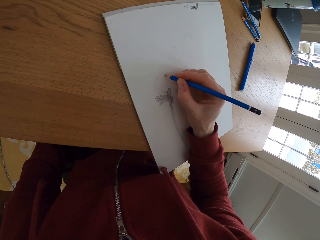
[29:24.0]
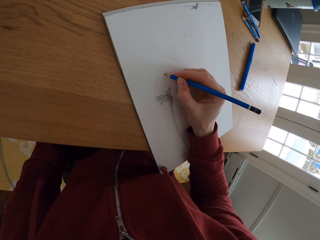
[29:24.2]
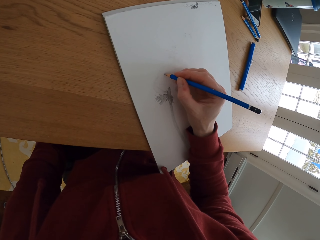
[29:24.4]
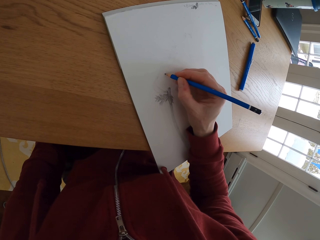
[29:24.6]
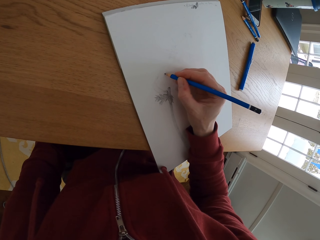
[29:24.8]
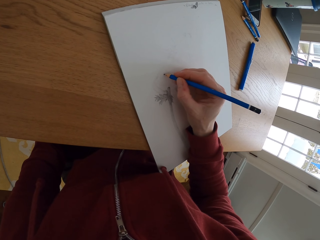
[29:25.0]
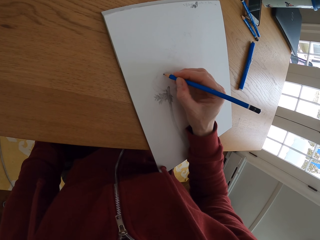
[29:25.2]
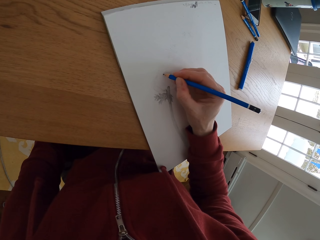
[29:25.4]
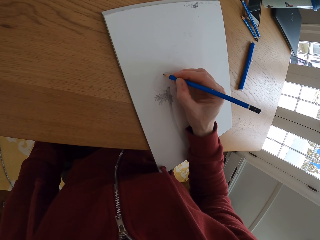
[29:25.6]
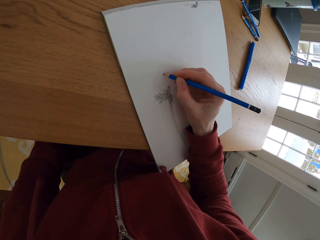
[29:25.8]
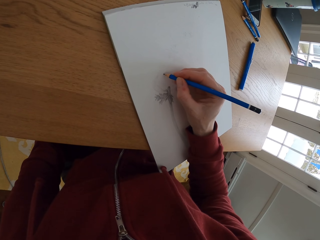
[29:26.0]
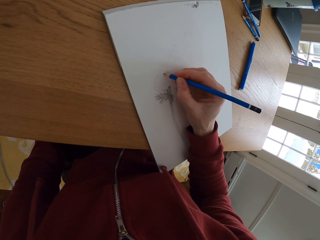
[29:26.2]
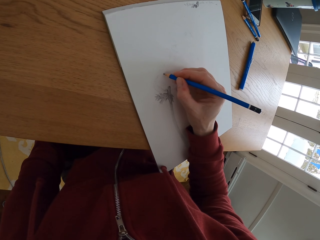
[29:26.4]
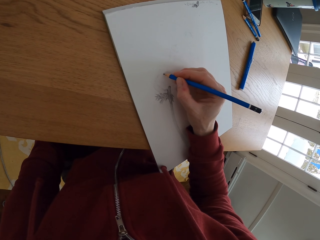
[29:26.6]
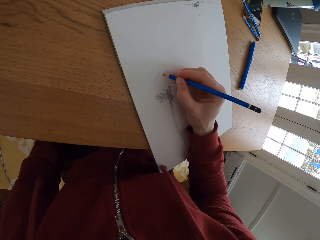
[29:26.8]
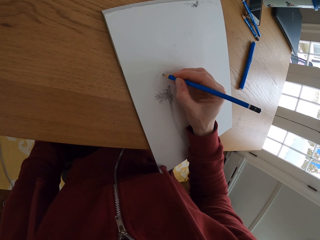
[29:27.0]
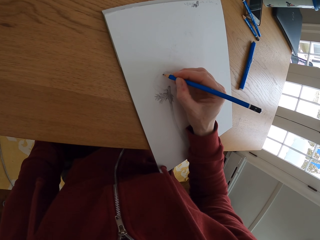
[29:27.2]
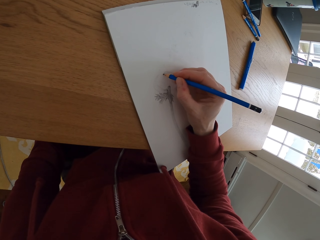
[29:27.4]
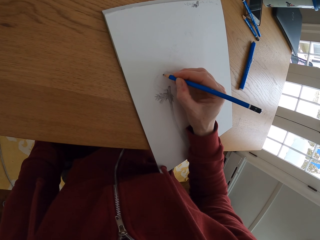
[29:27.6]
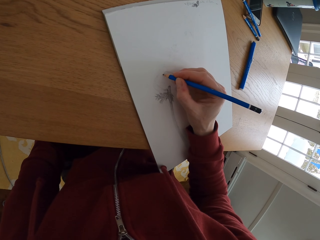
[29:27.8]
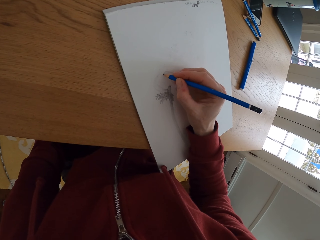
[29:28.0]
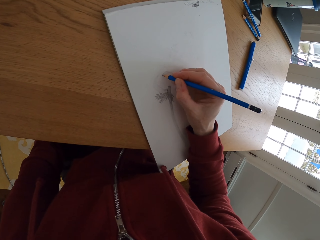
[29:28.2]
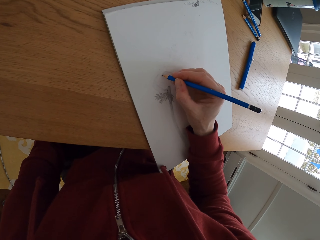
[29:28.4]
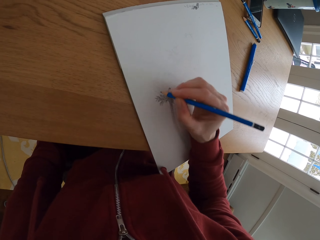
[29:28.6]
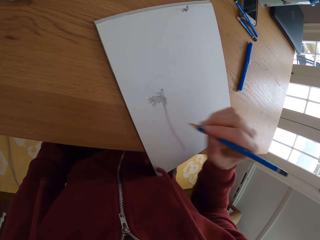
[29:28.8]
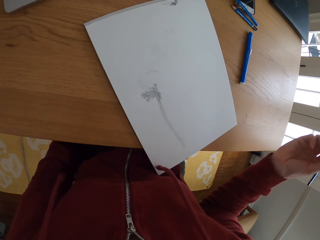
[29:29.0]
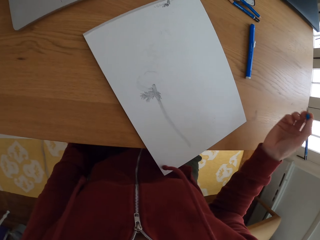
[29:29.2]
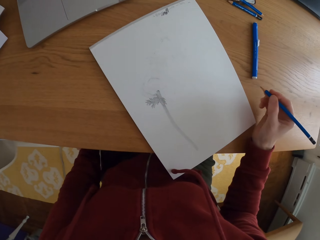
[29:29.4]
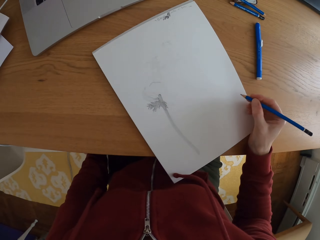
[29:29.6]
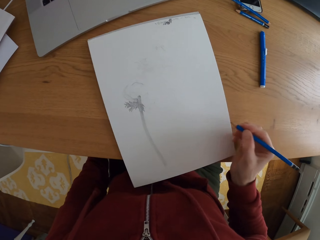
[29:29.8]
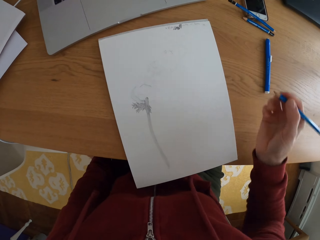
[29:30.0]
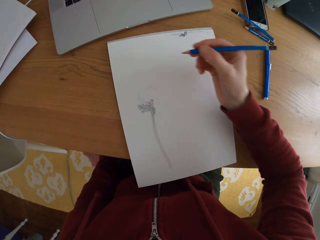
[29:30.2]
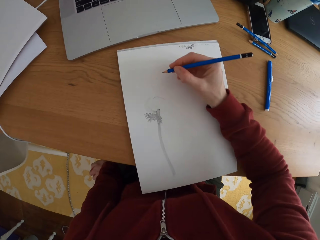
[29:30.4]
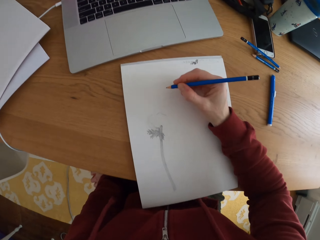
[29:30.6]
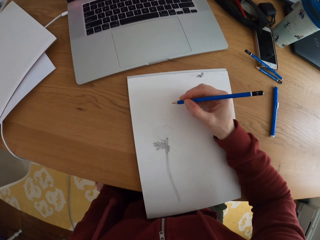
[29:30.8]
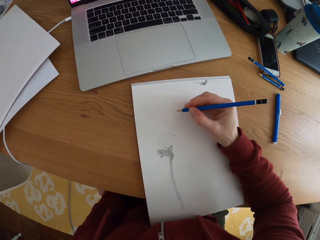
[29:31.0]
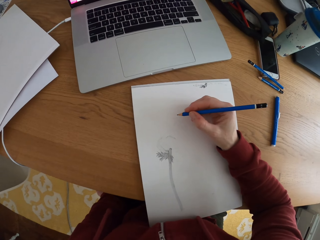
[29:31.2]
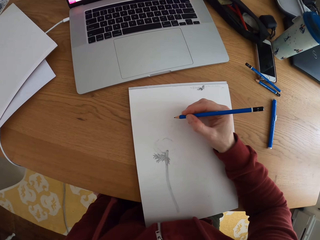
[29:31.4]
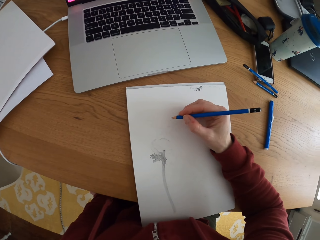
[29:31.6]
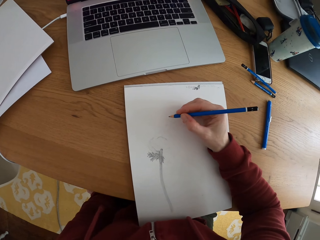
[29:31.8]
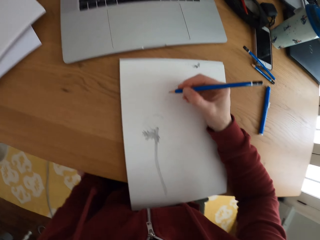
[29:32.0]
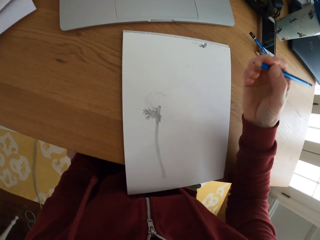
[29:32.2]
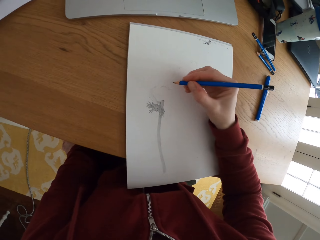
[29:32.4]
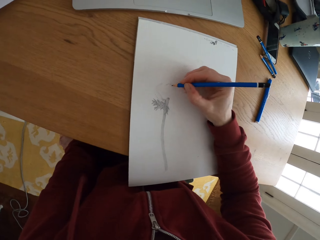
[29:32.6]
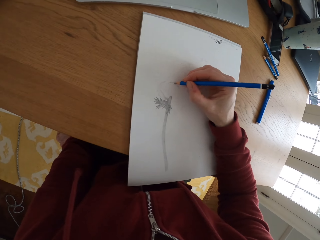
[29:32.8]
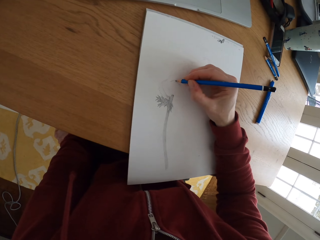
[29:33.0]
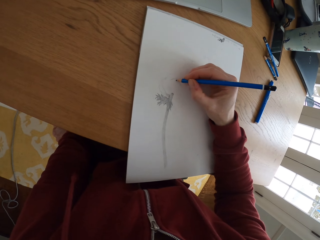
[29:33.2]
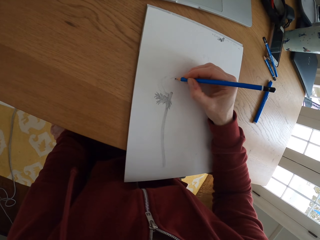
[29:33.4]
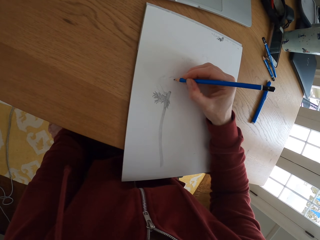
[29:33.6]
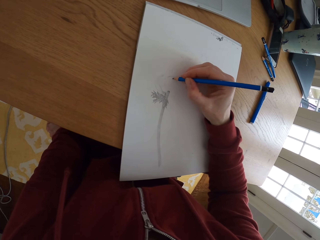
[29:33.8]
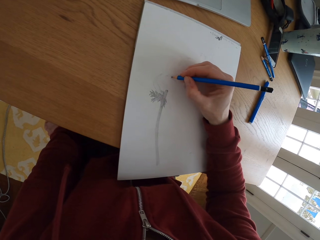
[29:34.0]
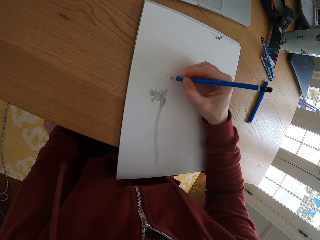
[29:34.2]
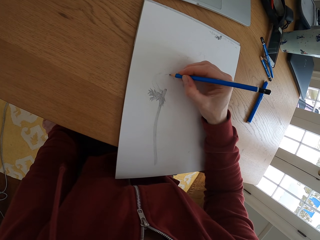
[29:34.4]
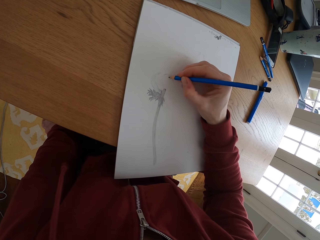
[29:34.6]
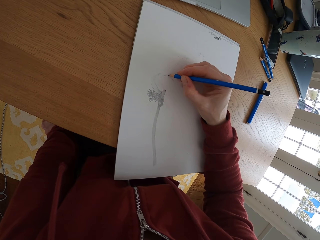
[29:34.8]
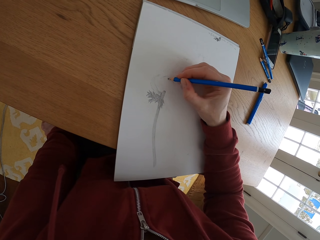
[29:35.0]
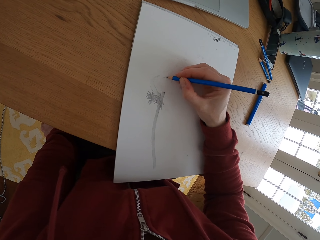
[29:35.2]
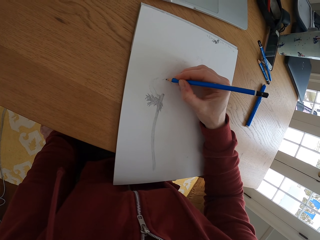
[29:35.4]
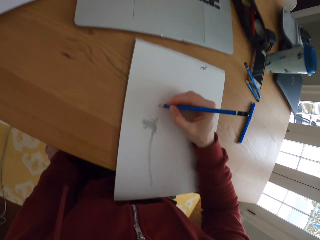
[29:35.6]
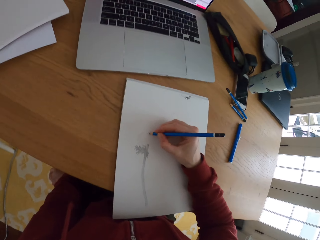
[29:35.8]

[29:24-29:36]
The camera wearer moves her hand. She moves the drawing book. She draws the picture on the paper.

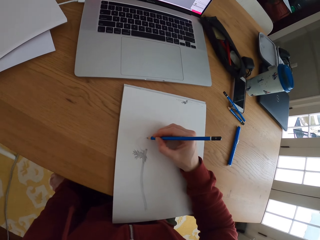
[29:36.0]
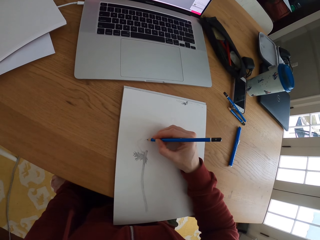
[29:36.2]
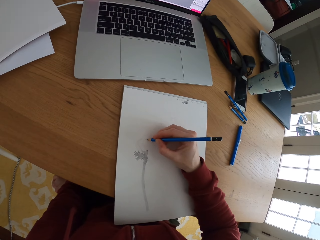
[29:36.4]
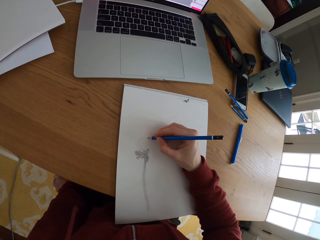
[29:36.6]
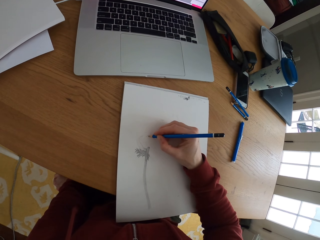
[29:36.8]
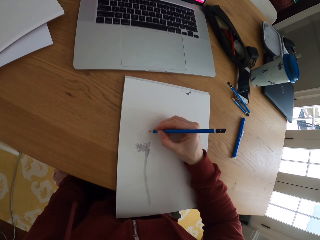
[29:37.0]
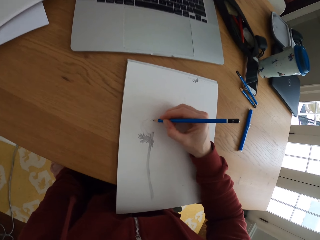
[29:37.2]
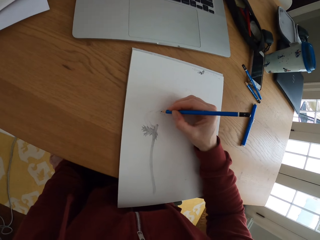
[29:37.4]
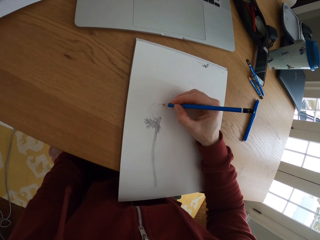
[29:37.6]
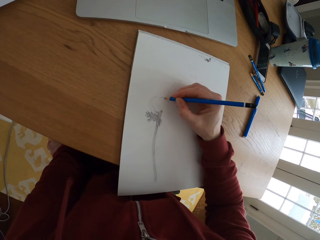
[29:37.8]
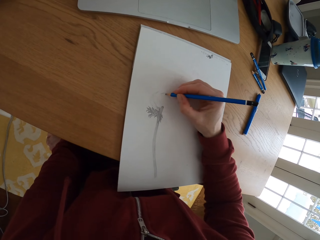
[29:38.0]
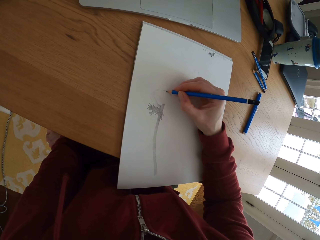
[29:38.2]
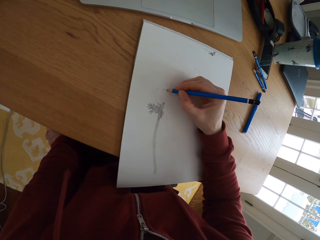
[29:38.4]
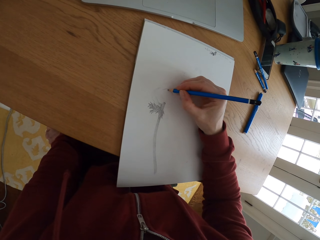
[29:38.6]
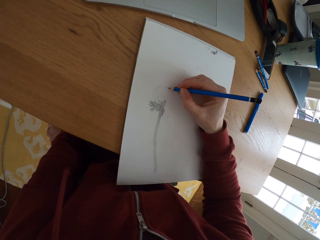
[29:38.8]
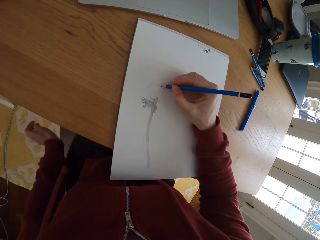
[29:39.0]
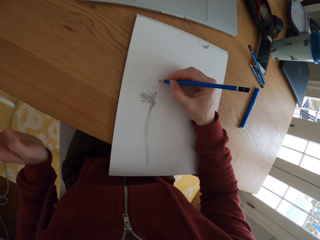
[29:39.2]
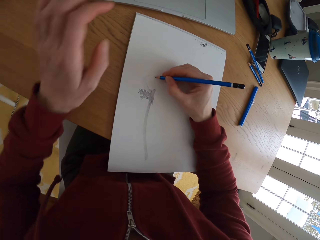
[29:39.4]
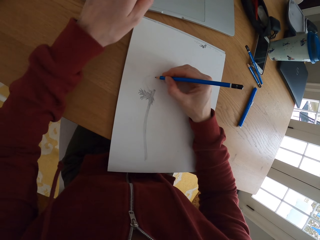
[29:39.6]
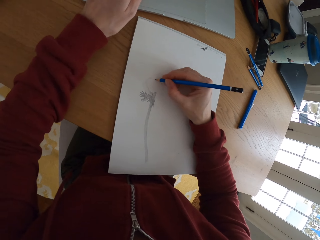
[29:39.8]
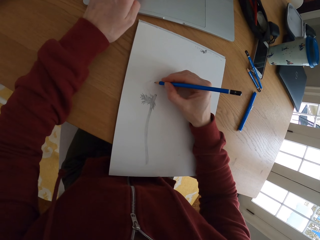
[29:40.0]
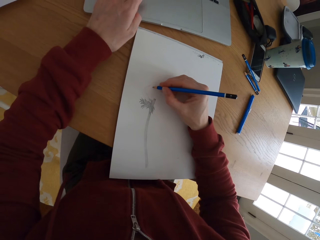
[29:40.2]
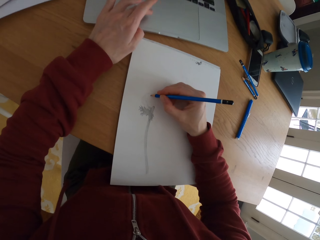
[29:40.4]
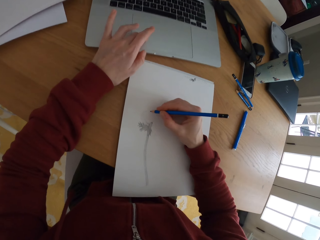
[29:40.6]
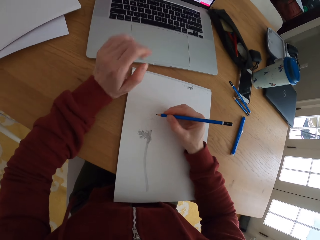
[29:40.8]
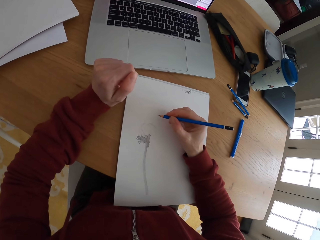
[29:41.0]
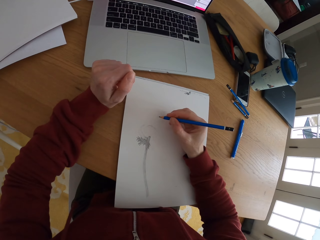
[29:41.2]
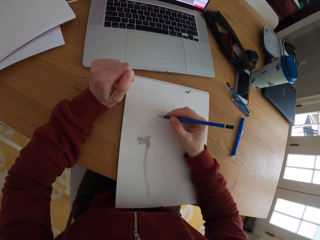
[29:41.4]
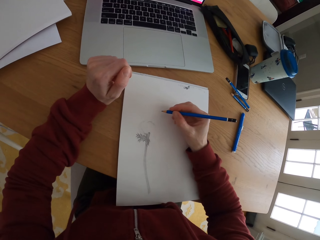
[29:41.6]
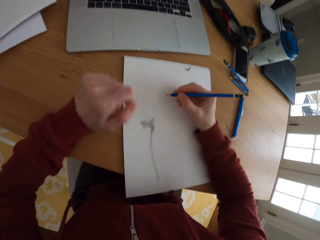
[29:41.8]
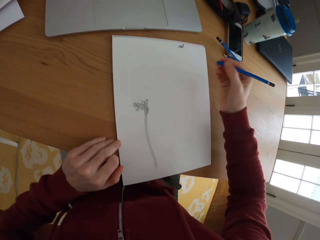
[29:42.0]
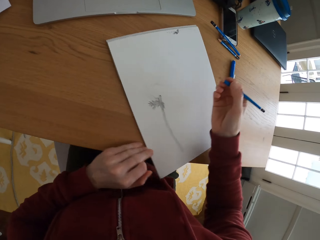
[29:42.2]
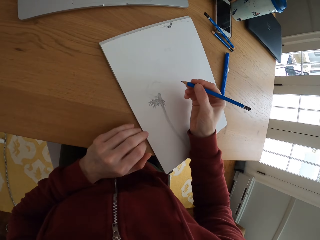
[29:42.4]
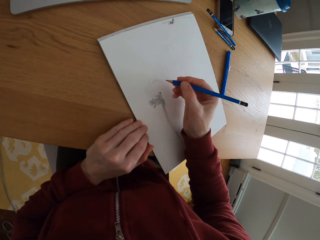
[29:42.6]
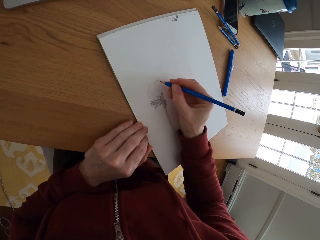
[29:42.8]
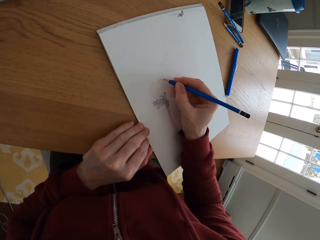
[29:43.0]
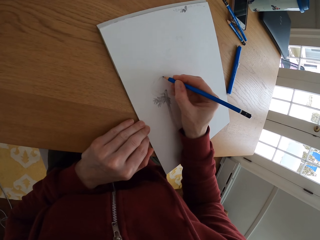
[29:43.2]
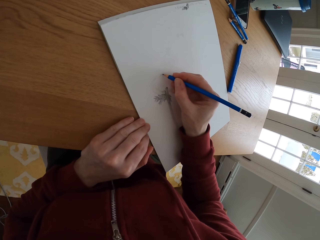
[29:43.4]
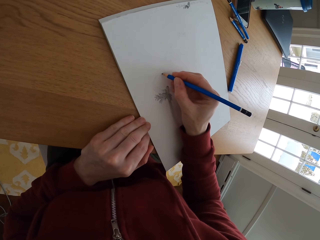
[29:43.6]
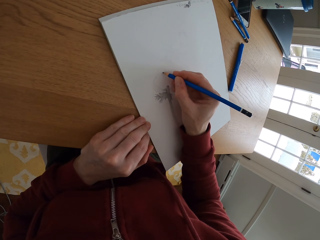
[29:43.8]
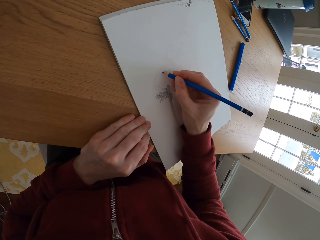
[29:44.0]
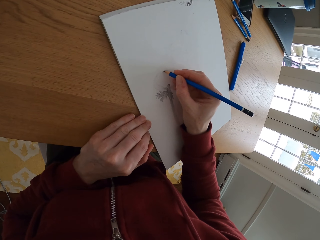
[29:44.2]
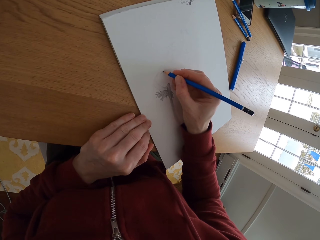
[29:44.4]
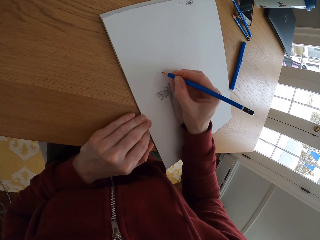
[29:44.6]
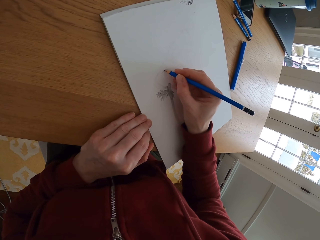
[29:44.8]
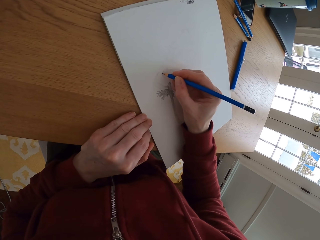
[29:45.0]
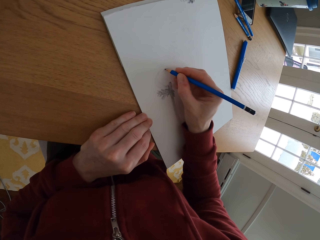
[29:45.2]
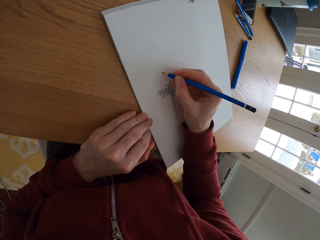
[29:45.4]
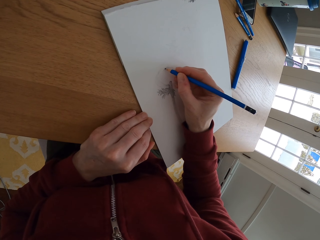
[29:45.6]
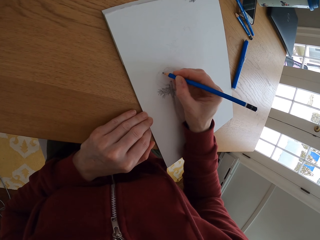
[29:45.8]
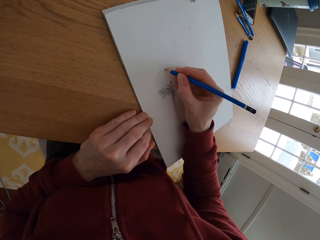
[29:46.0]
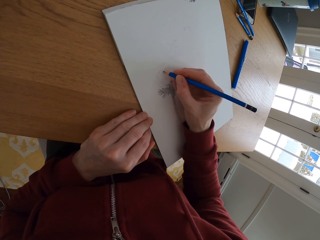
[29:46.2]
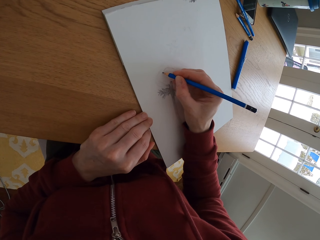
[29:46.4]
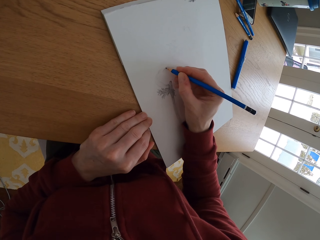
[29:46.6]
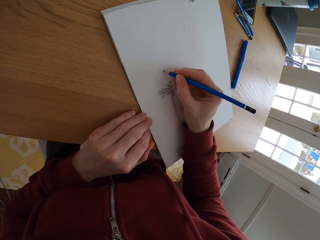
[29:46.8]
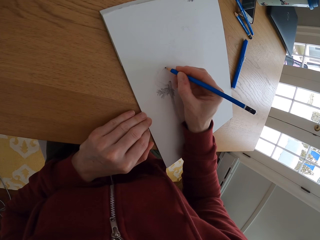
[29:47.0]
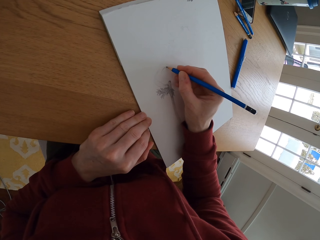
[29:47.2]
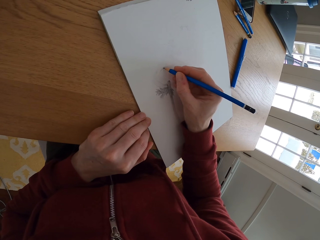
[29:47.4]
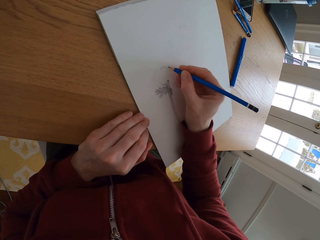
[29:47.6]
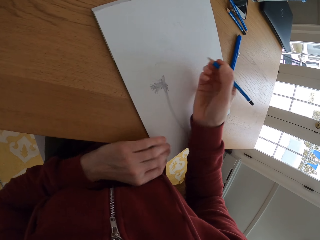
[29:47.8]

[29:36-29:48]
The camera wearer looks at the picture on the laptop screen. They draw the picture. They press the laptop. They move the drawing book. They draw the picture on the paper.
